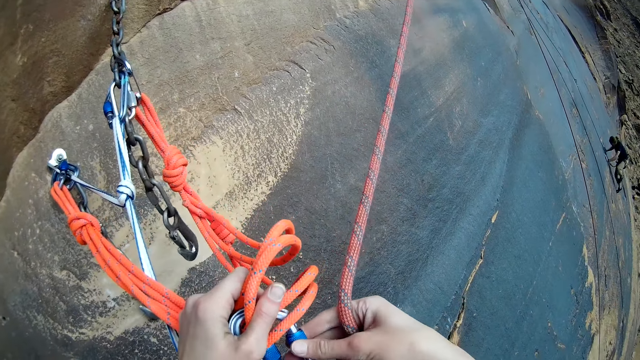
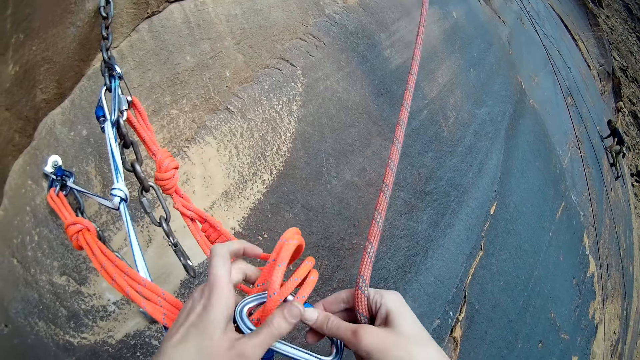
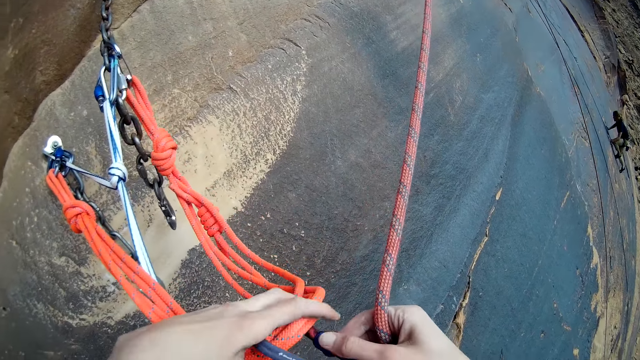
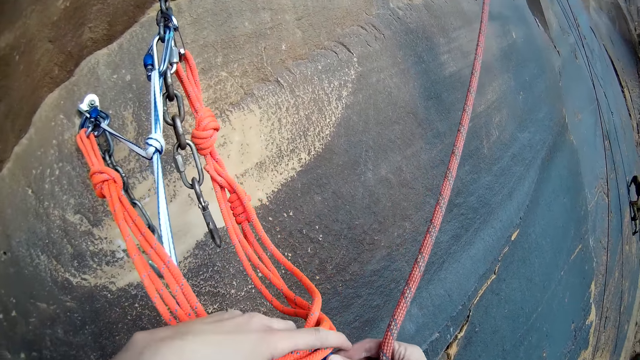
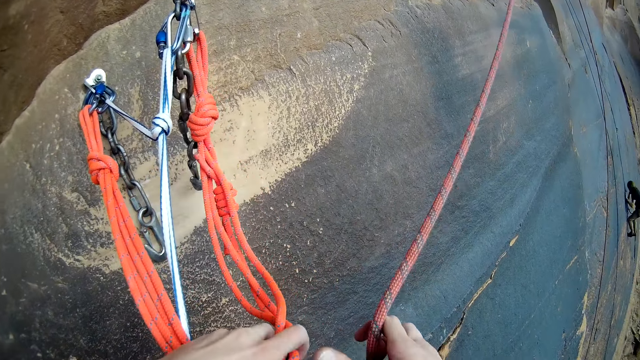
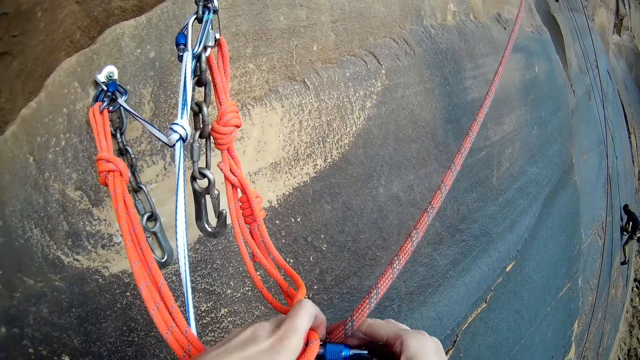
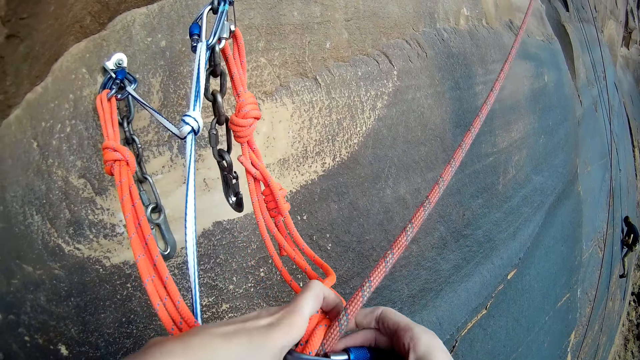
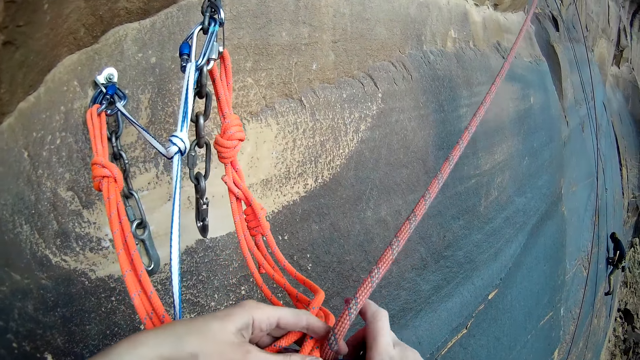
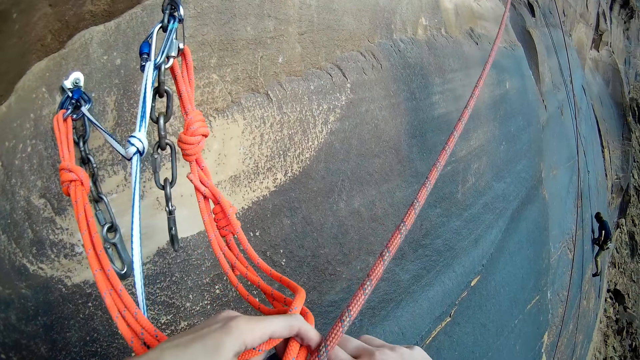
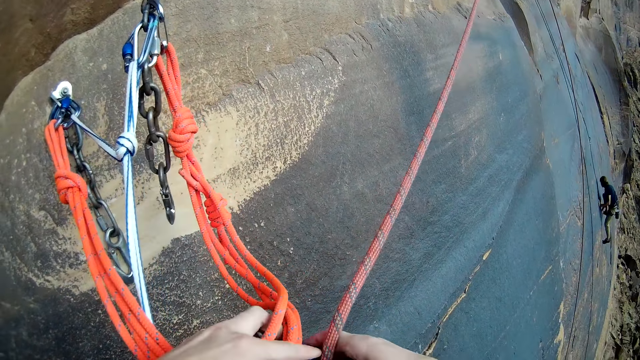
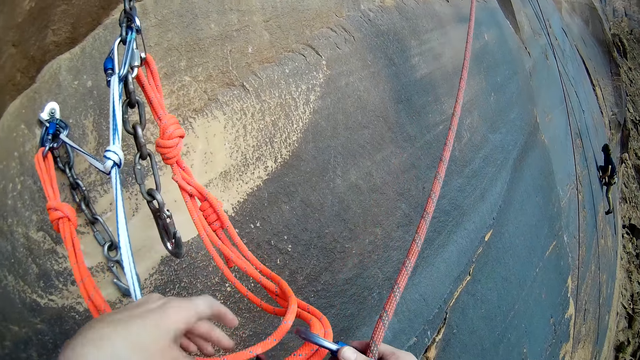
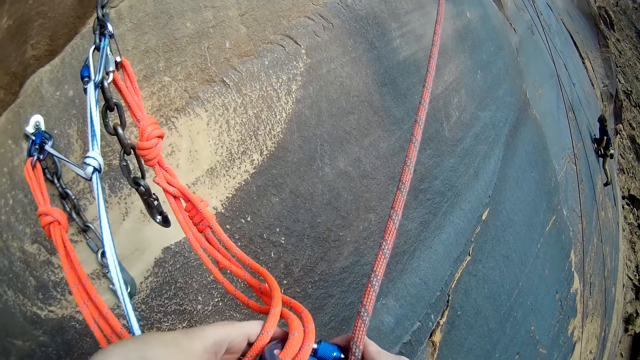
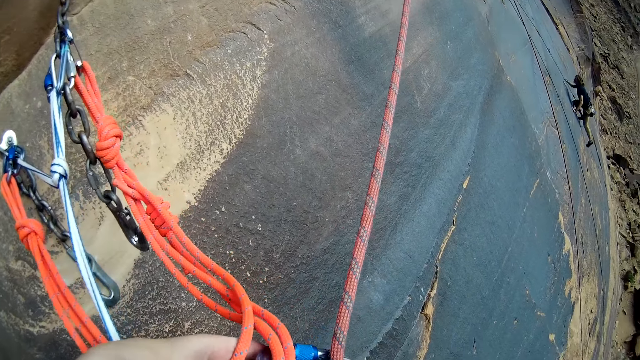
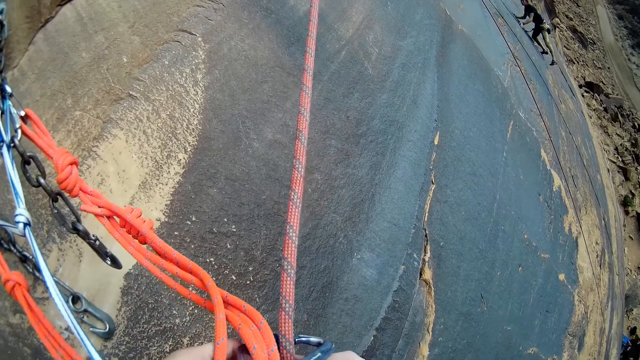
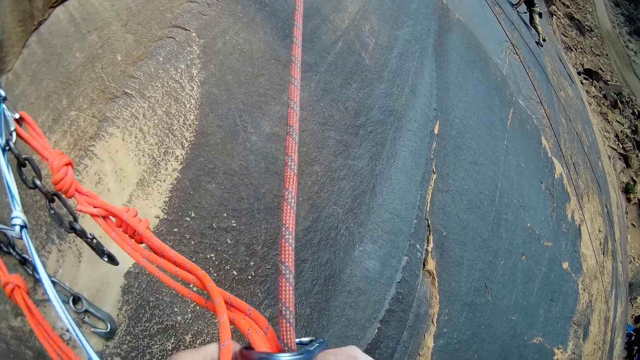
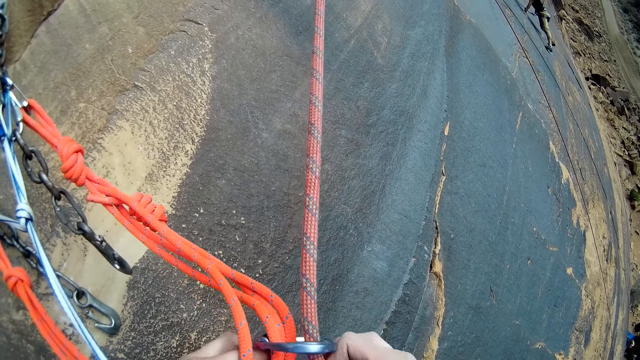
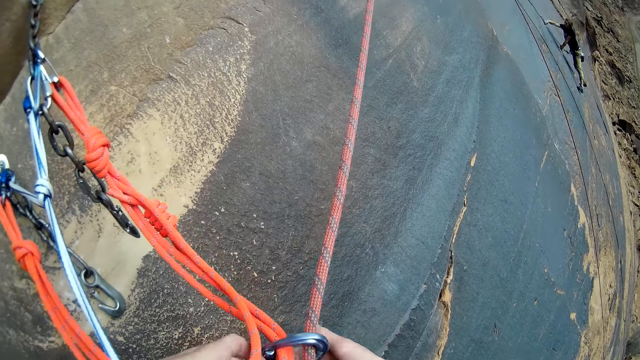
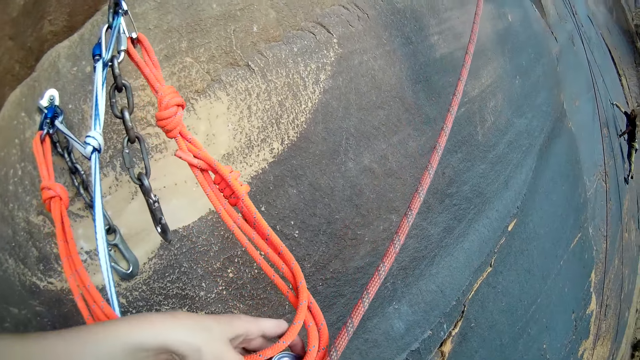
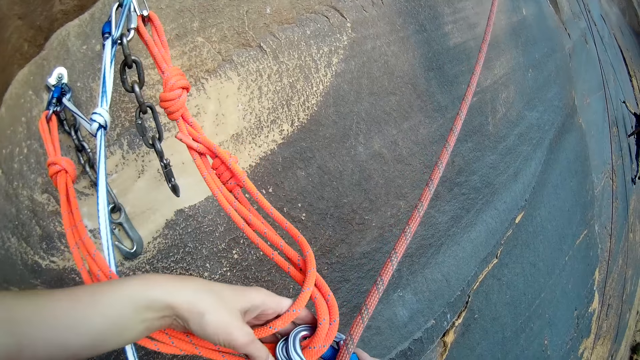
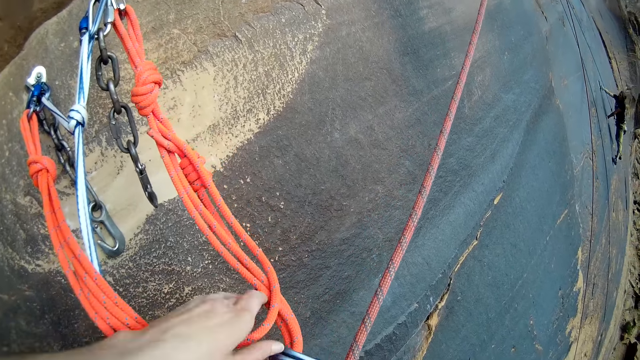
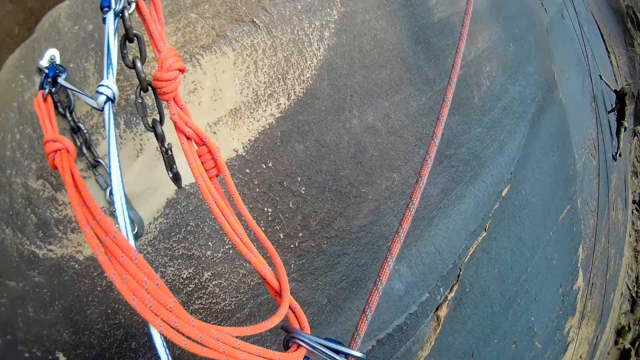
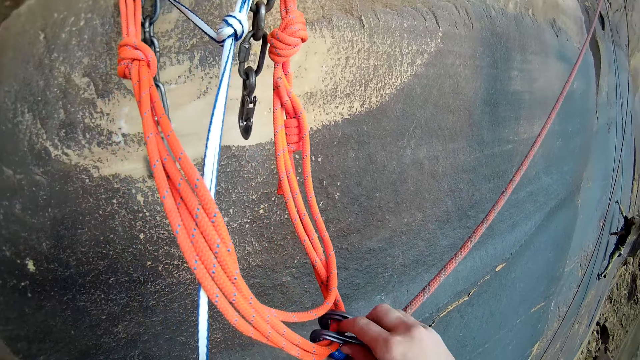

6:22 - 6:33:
The camera wearer climbs the ropes. They hook another carabiner to the rope.

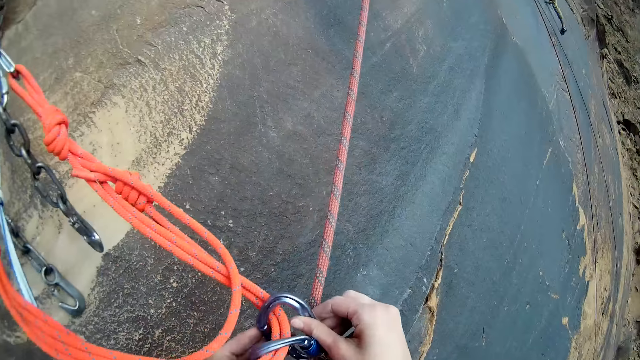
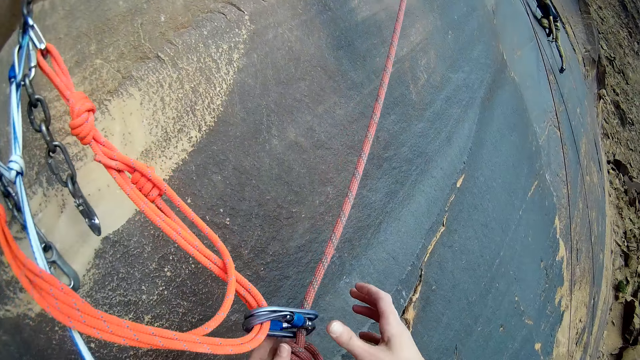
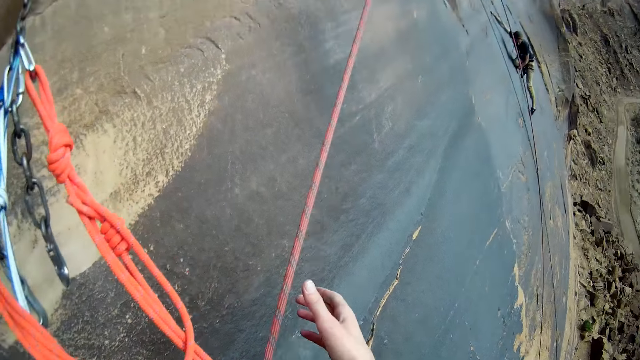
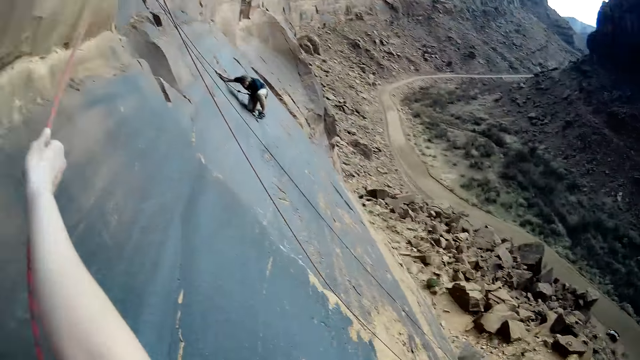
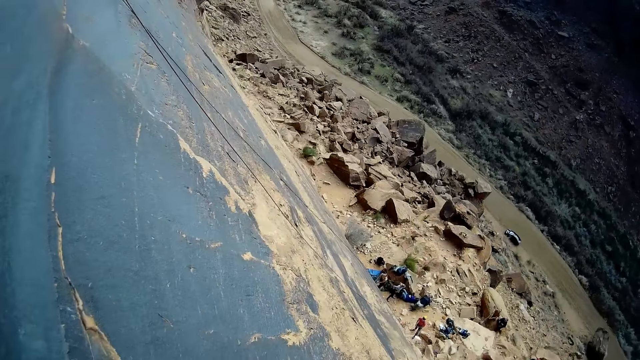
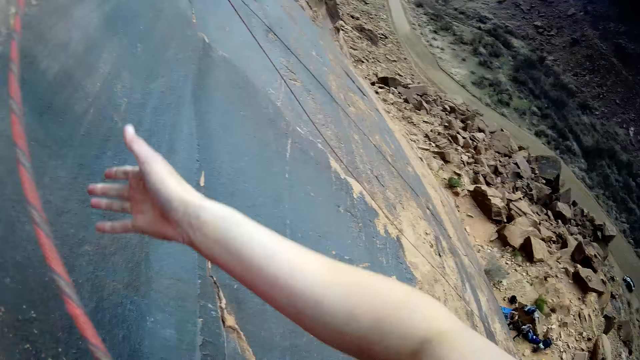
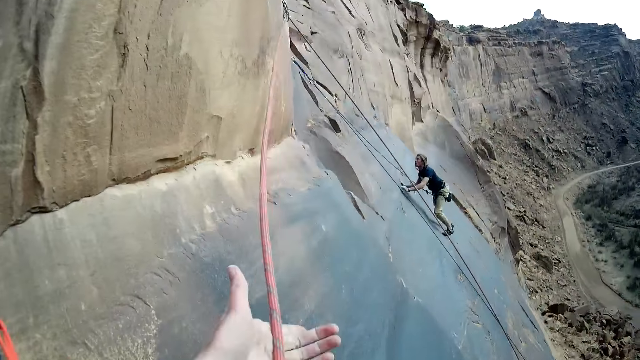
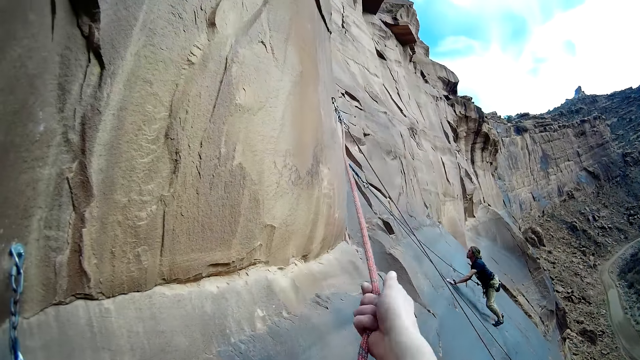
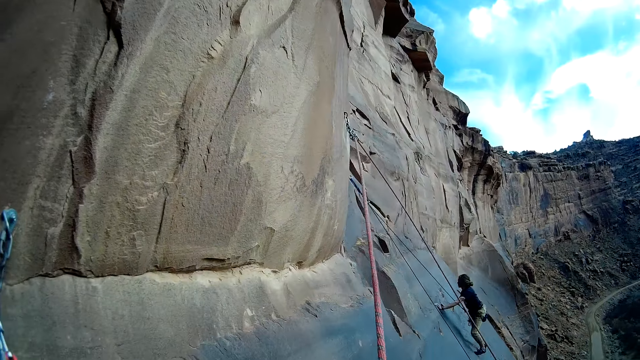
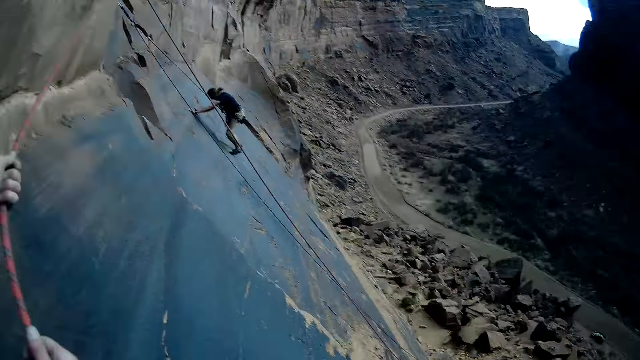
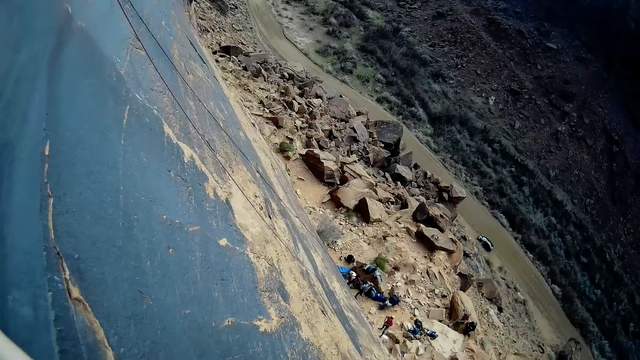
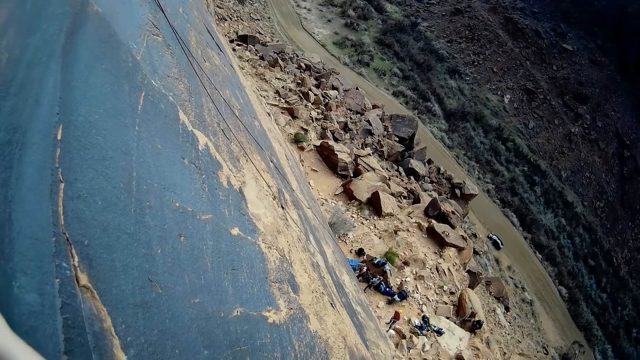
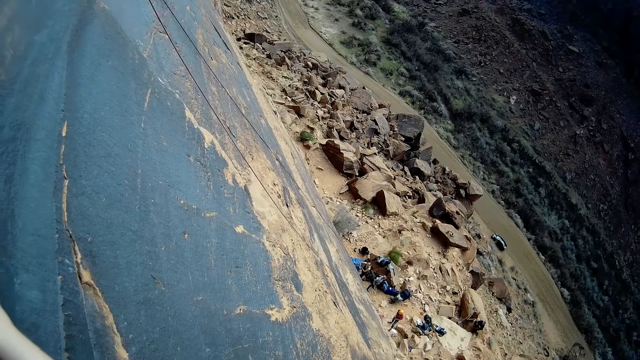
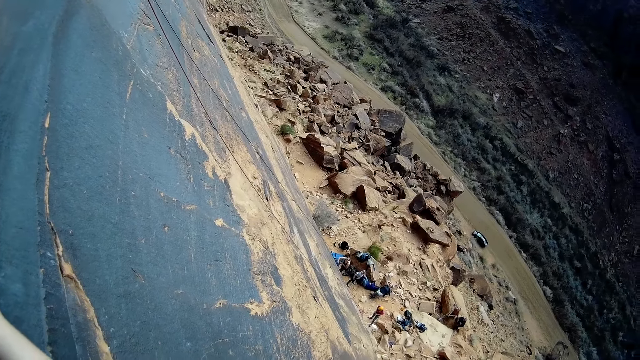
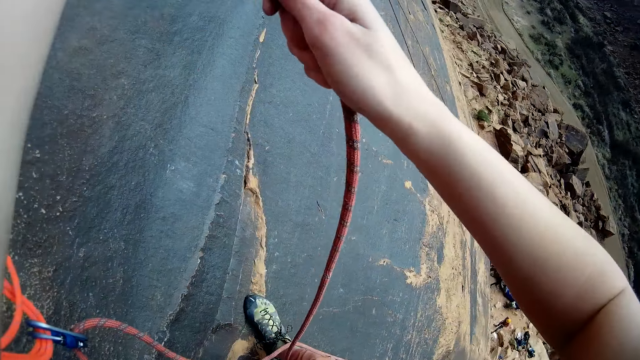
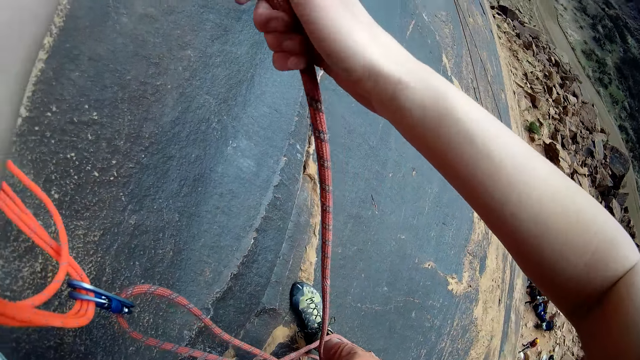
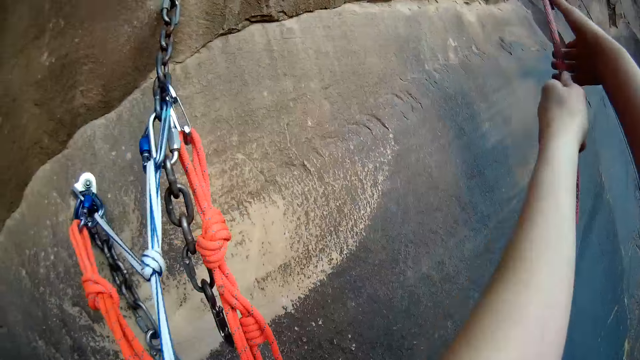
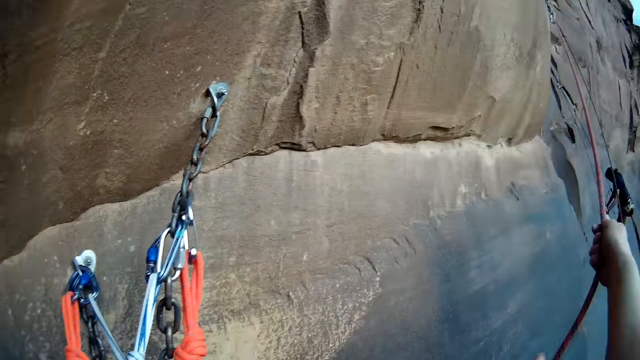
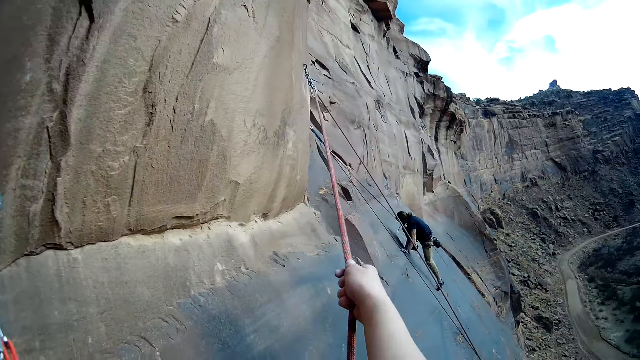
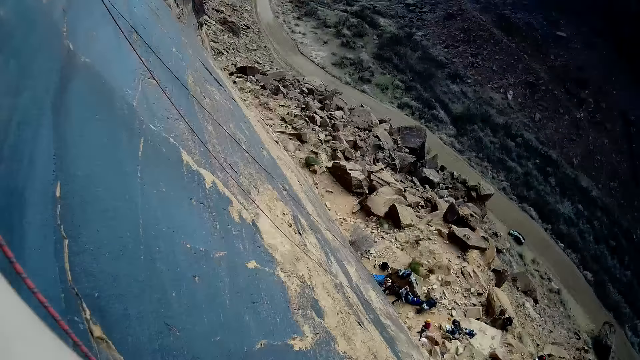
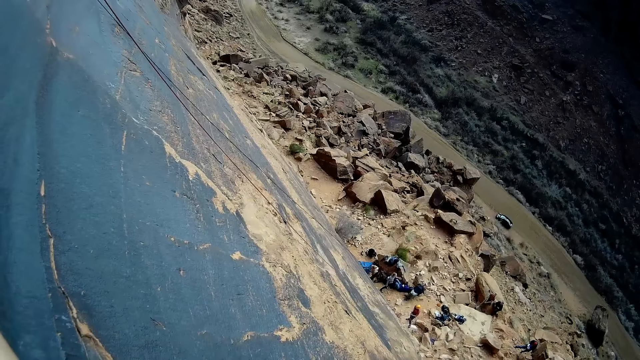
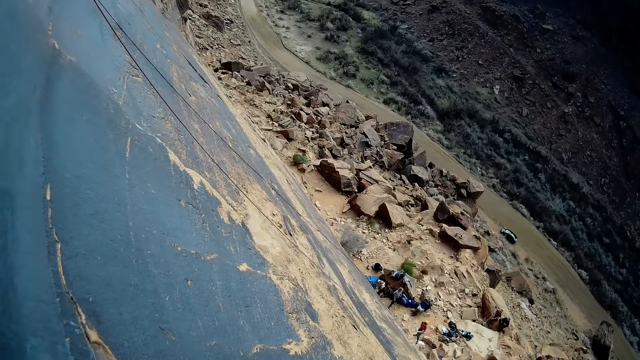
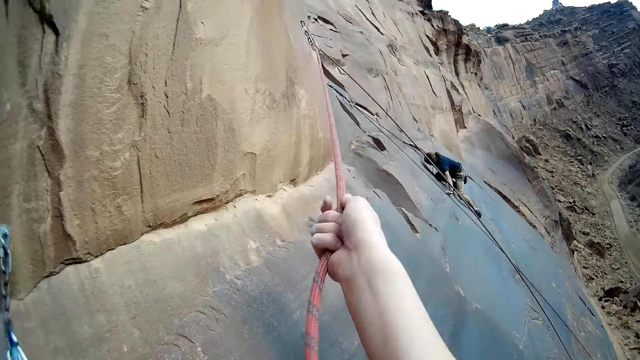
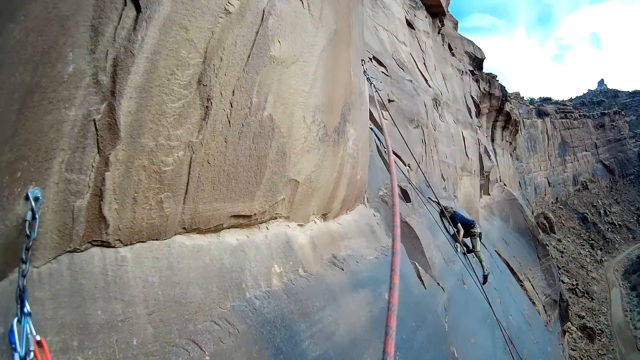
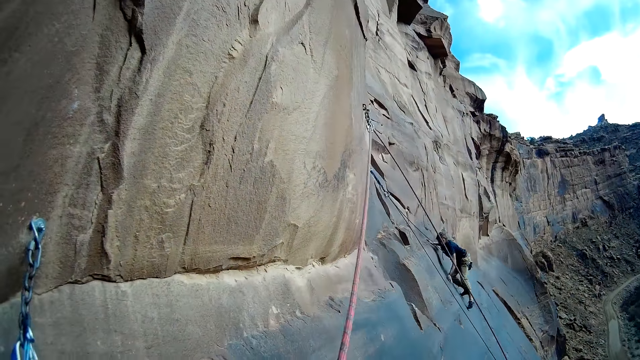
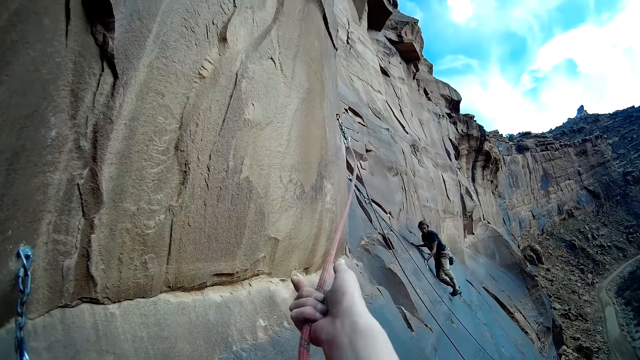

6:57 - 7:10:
The camera wearer grasps the rope. He pulls the rope with his hands. He looks down. He pulls the rope.
